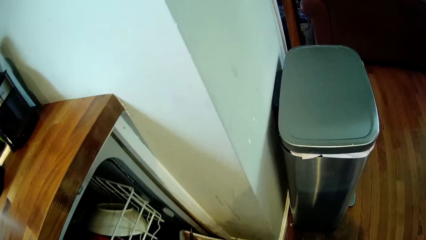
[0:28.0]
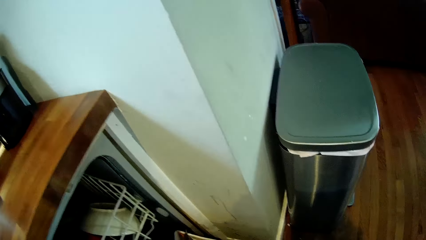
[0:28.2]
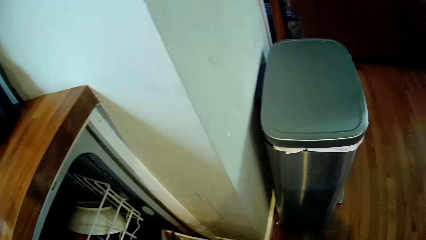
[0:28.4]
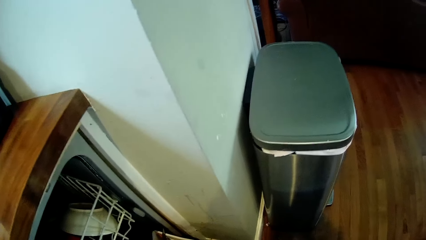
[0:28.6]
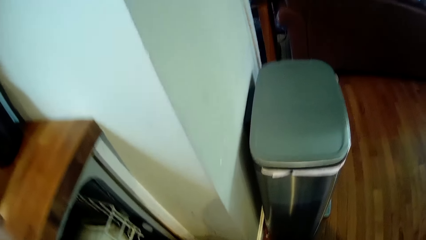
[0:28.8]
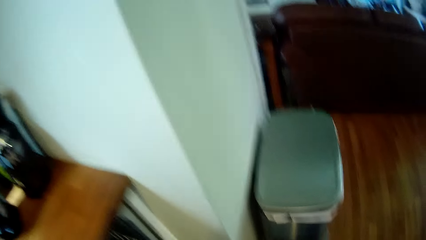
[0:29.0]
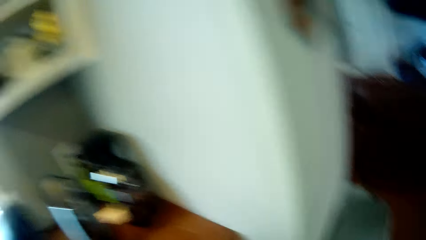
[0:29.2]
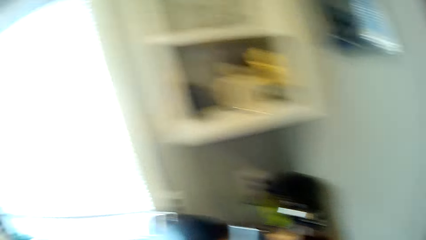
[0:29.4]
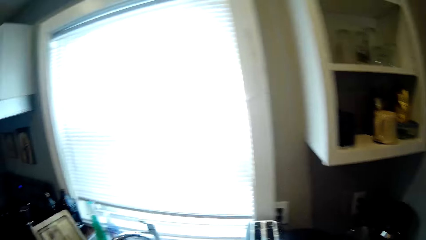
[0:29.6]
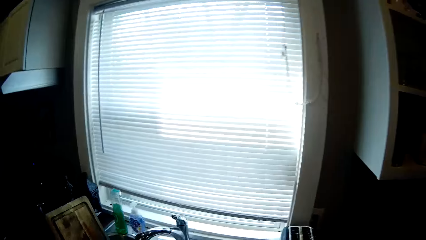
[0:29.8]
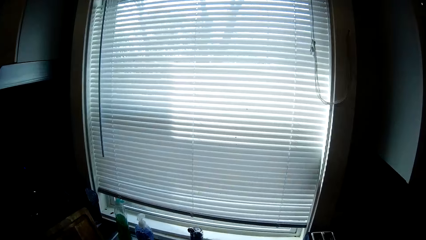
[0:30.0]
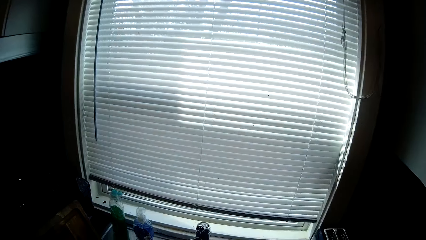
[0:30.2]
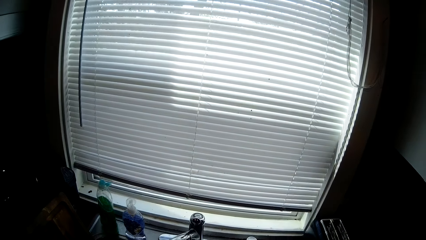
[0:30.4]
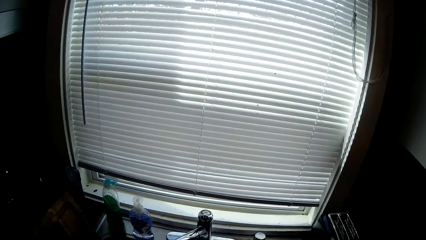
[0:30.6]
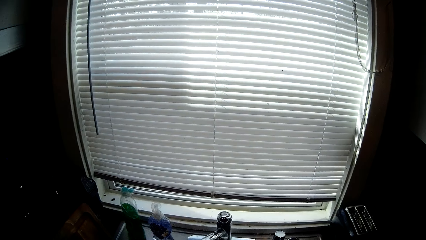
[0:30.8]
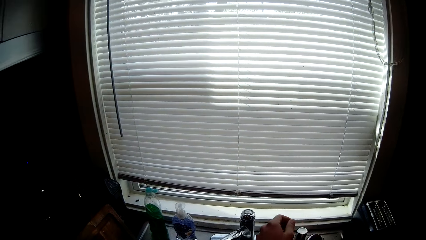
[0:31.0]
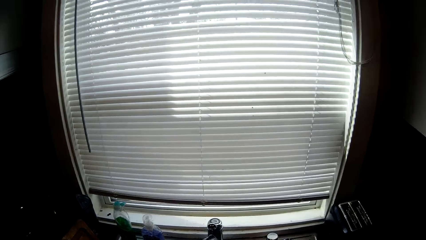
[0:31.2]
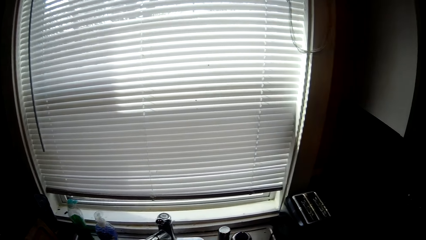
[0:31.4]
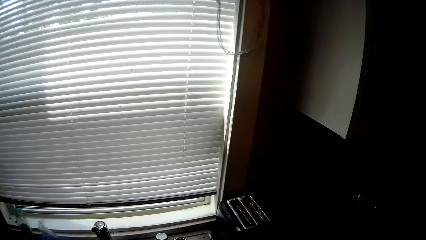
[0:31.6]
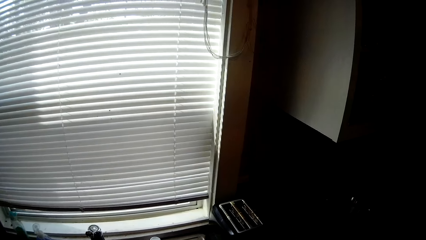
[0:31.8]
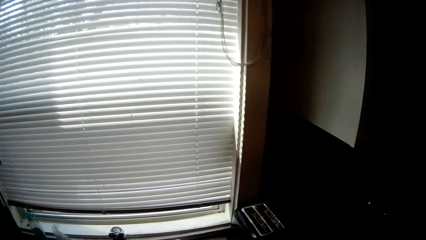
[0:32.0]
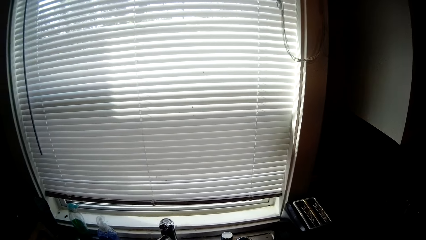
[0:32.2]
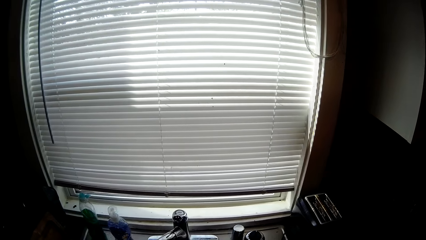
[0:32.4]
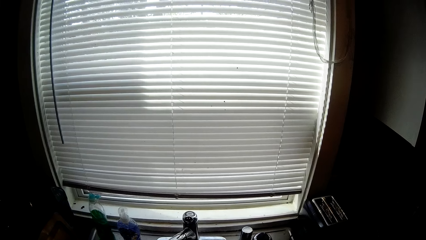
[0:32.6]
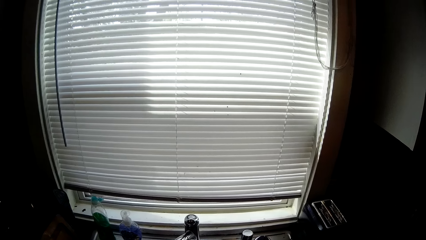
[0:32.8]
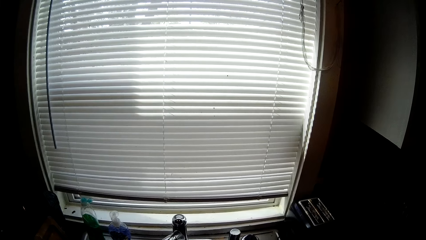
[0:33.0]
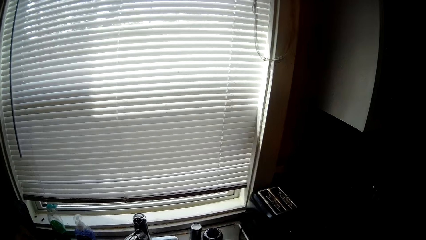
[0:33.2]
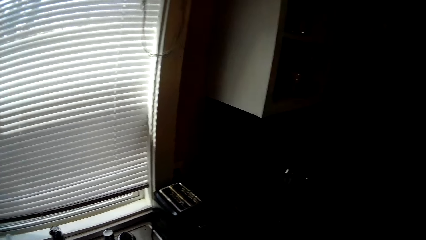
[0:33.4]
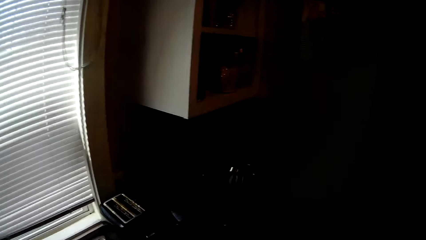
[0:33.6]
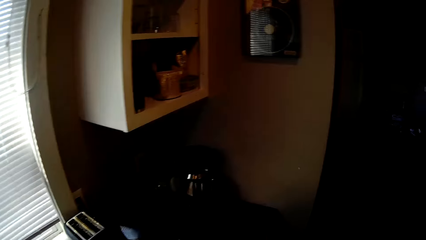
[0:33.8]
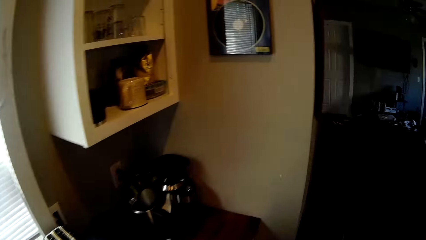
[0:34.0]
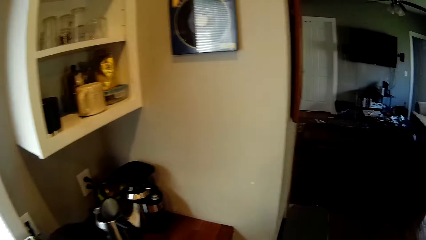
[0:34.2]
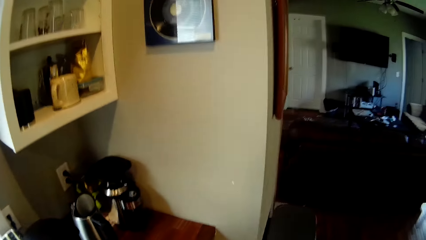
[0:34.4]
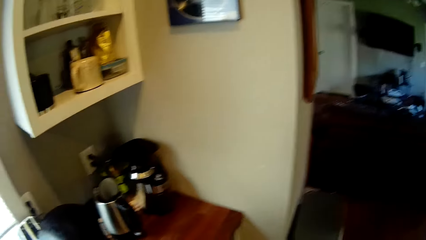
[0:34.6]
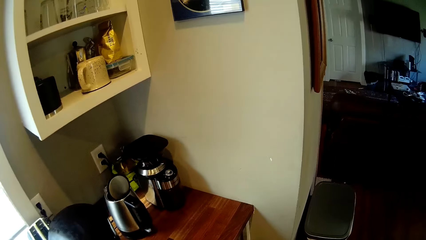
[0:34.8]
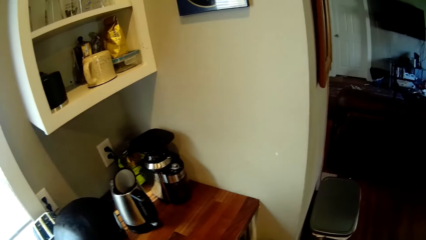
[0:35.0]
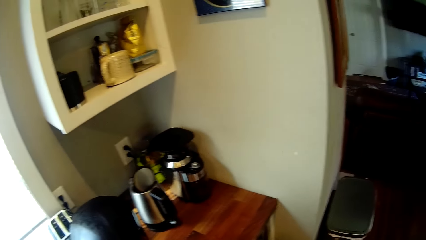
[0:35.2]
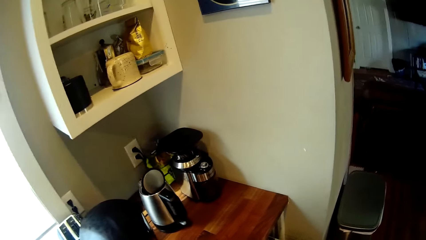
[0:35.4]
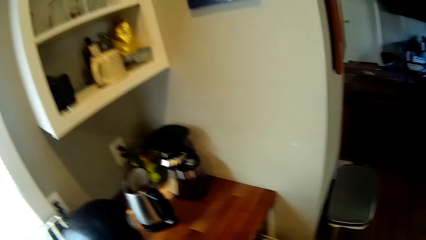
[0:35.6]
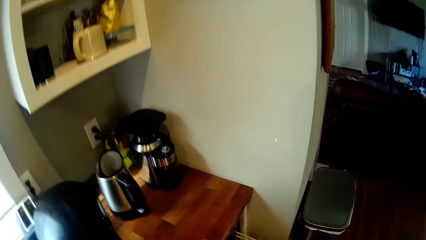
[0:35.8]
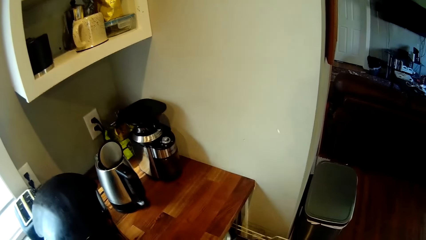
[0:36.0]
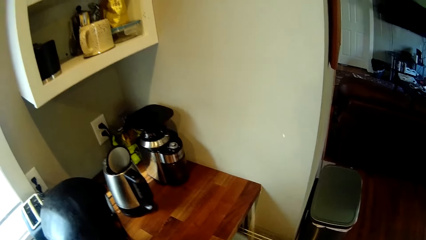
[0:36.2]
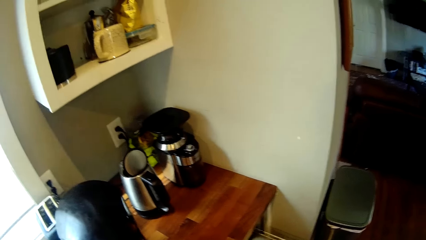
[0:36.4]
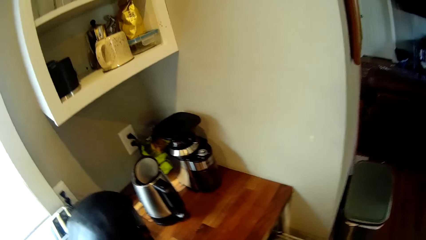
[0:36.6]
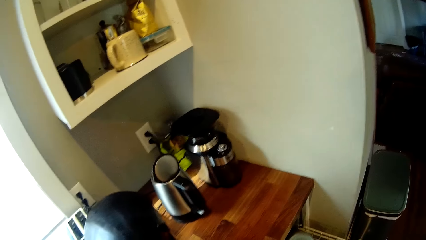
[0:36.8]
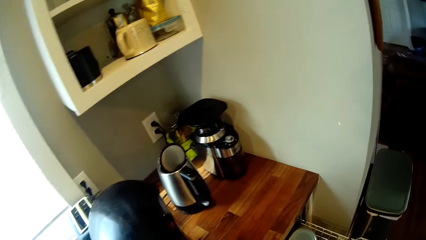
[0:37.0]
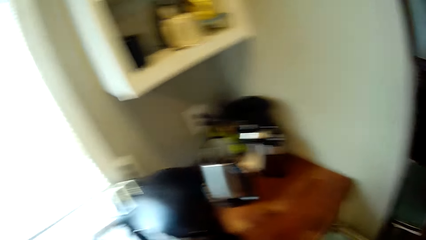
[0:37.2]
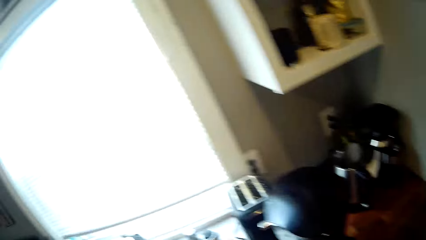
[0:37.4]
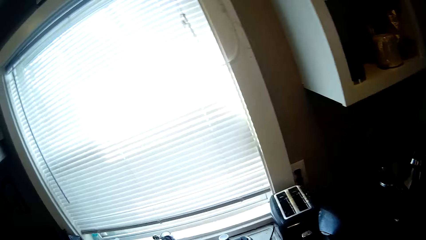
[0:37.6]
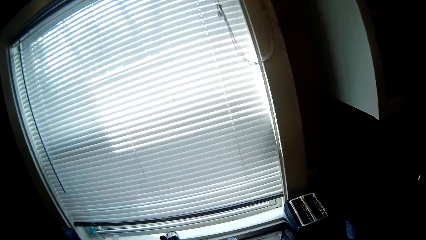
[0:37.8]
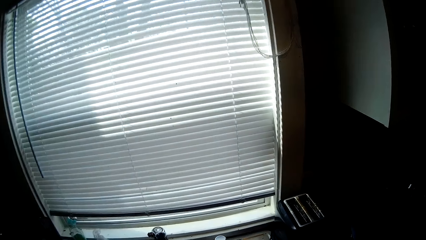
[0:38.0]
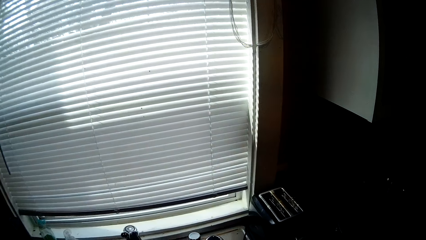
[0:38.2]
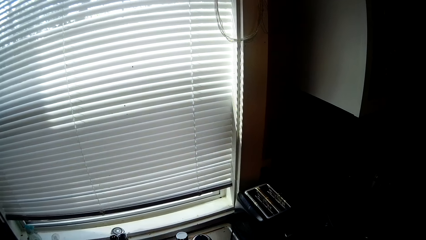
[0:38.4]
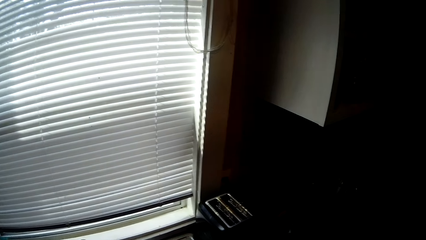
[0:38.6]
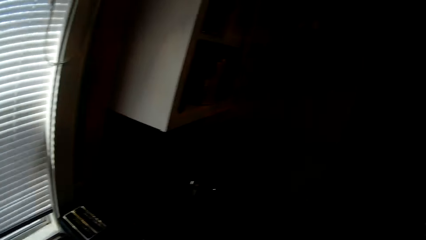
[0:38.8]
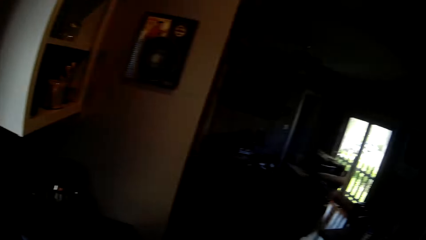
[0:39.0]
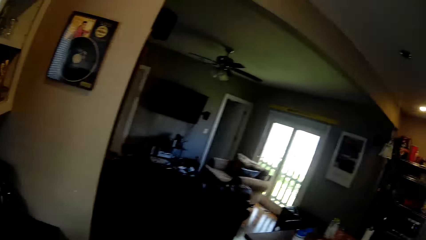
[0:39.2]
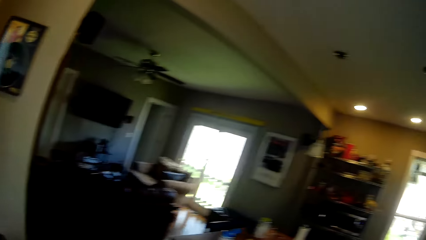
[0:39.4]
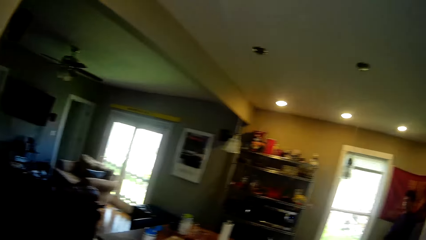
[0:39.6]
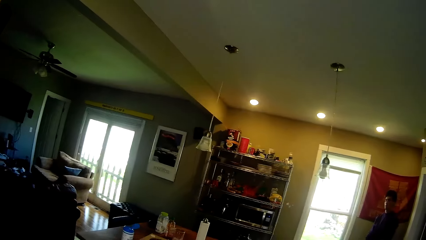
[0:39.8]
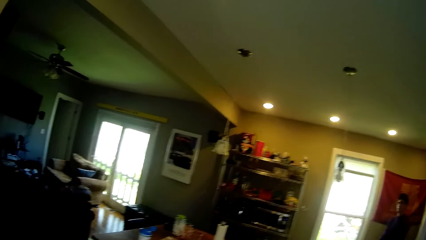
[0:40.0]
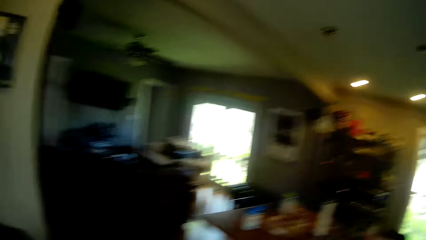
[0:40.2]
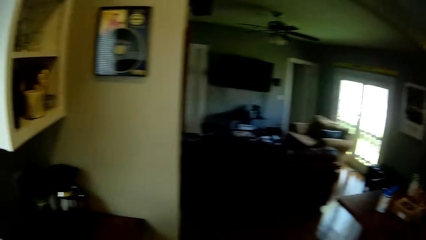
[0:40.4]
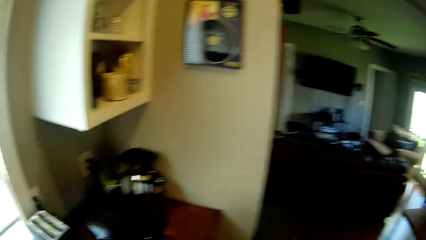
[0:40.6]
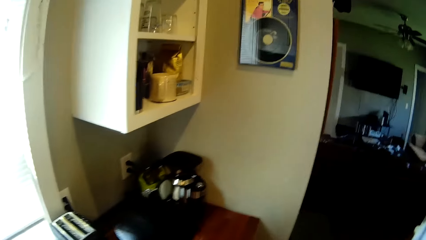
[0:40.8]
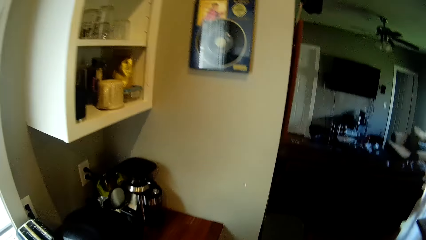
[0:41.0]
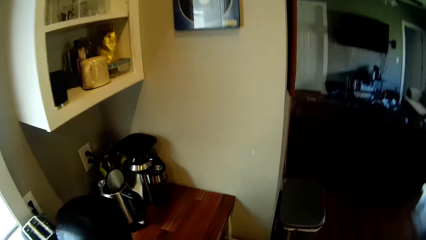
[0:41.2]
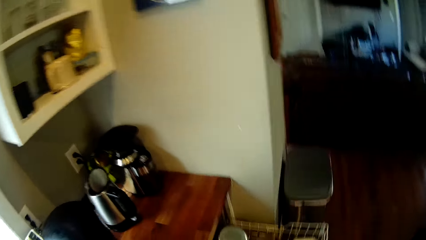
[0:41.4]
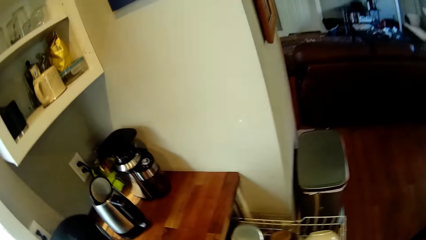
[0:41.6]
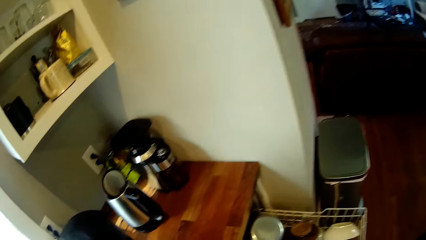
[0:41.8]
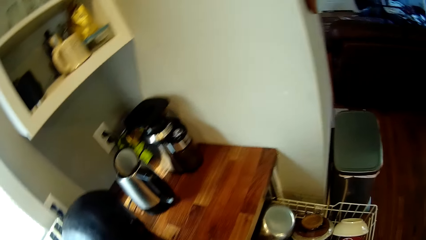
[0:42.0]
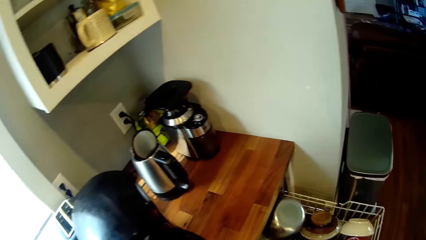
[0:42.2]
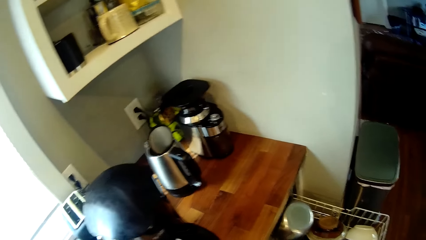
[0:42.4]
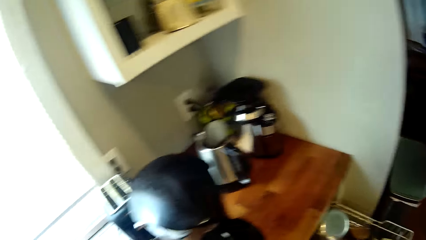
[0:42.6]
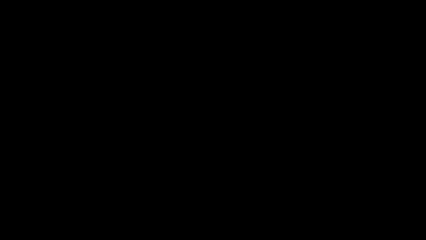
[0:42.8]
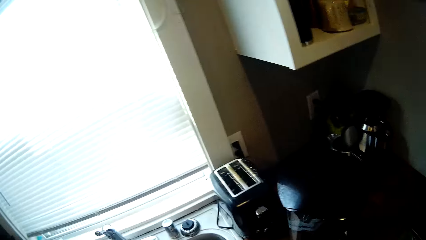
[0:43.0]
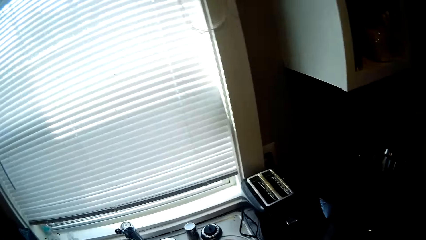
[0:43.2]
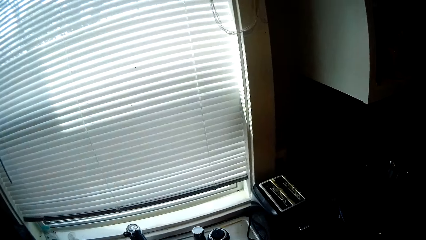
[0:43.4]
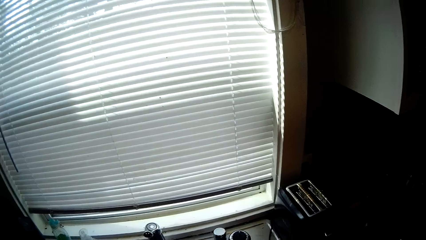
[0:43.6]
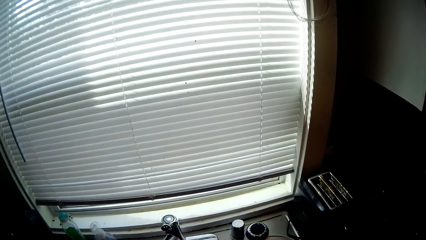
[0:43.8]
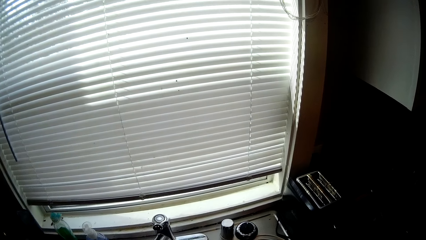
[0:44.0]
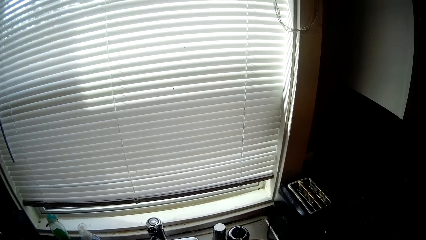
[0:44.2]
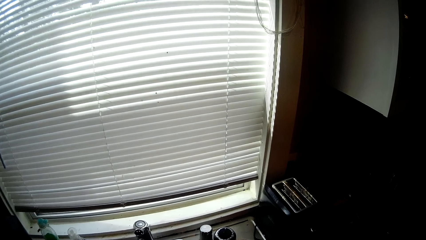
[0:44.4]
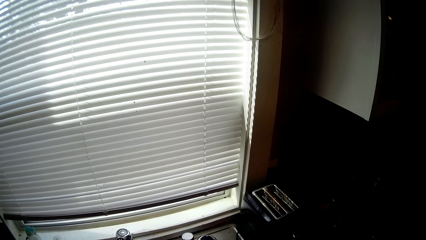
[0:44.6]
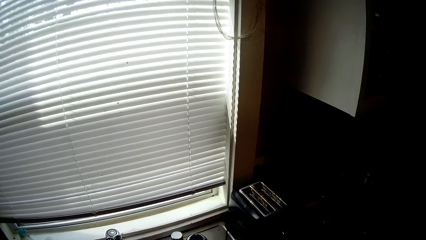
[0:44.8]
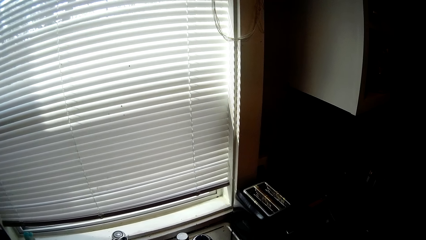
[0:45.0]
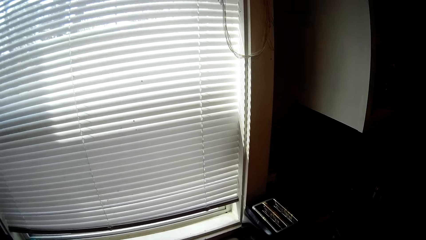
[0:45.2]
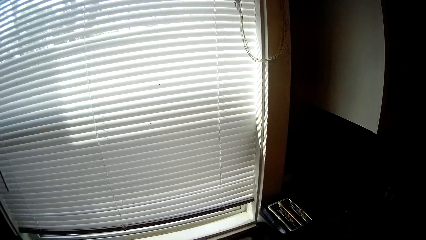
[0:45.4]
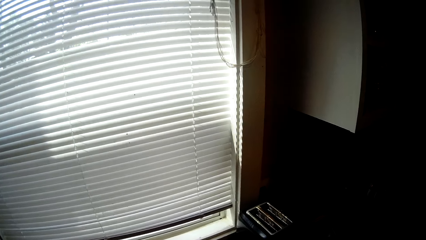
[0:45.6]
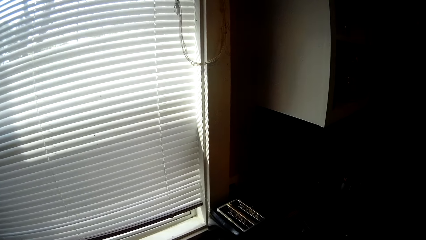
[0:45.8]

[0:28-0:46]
The camera wearer stands up. They look around. They open a cabinet. They look around.
